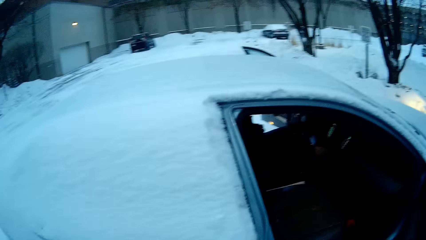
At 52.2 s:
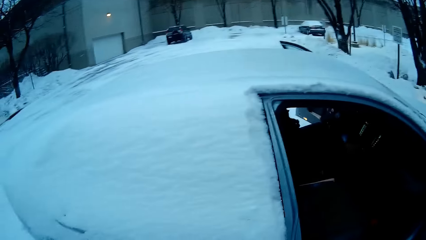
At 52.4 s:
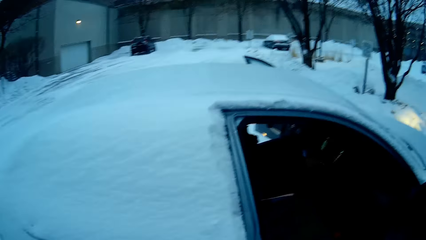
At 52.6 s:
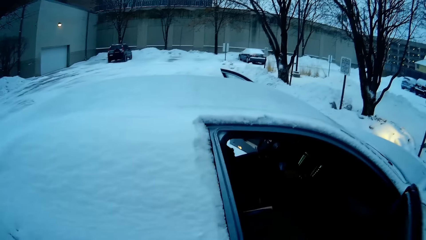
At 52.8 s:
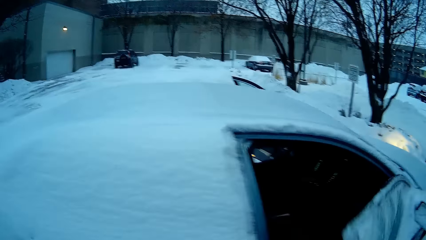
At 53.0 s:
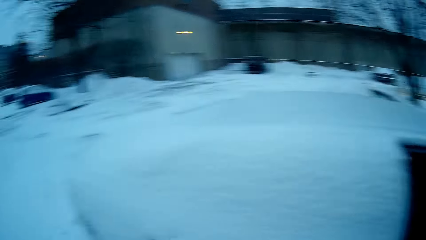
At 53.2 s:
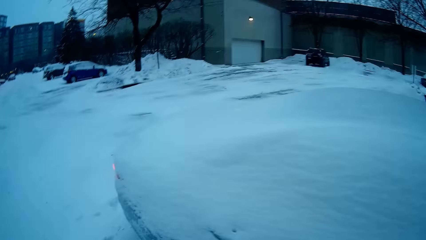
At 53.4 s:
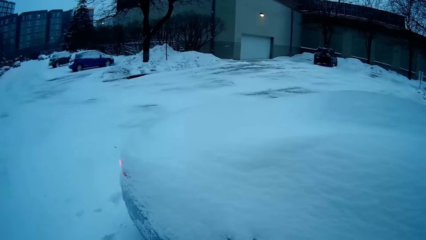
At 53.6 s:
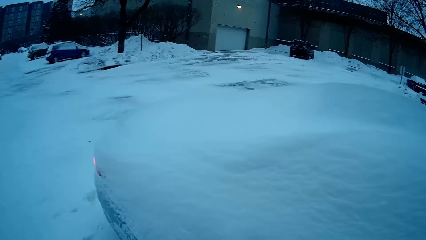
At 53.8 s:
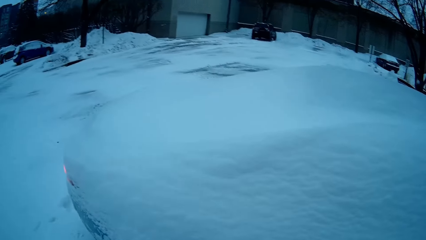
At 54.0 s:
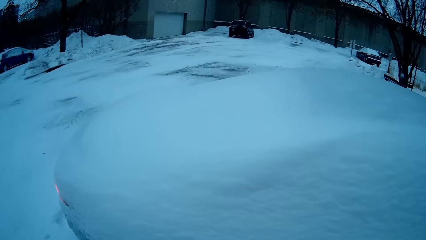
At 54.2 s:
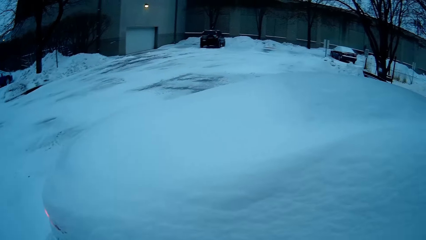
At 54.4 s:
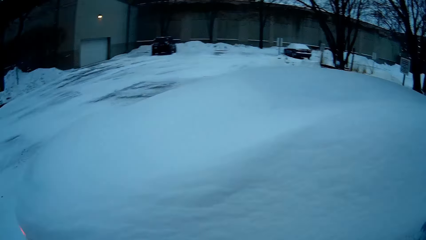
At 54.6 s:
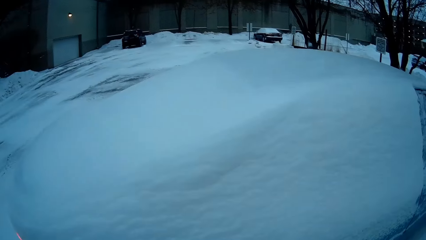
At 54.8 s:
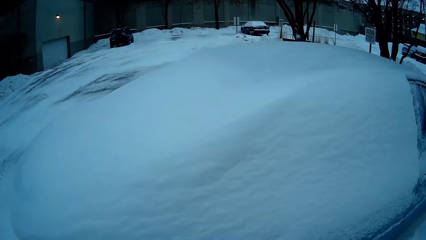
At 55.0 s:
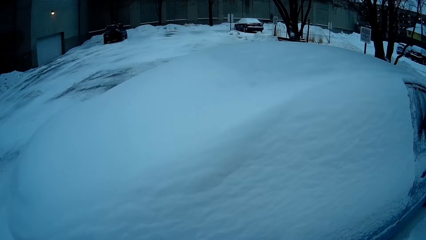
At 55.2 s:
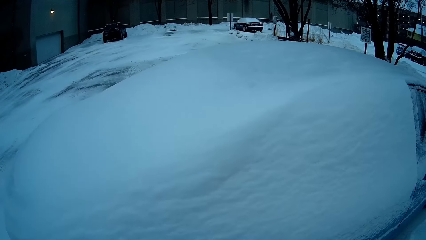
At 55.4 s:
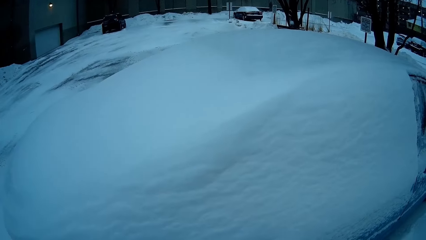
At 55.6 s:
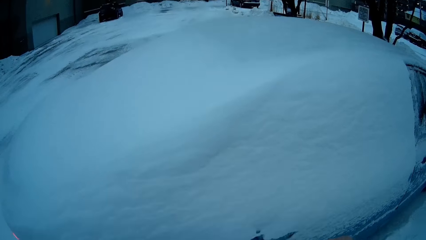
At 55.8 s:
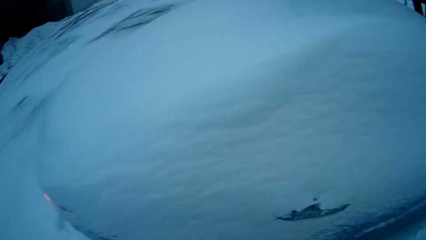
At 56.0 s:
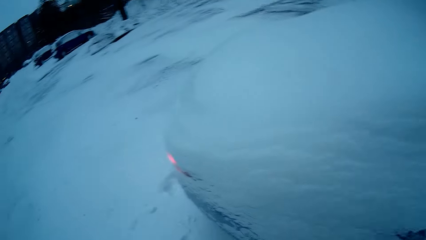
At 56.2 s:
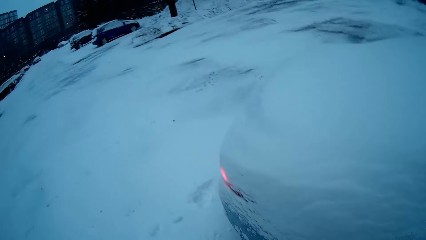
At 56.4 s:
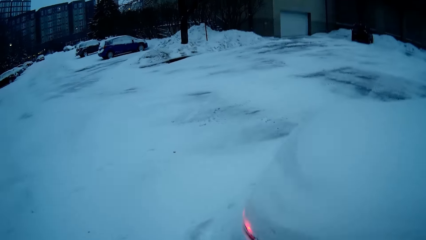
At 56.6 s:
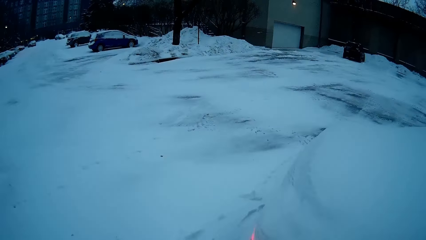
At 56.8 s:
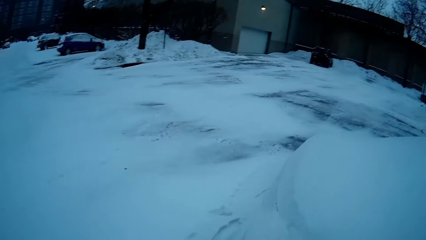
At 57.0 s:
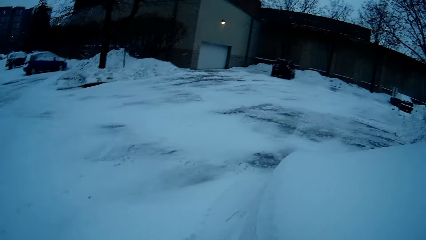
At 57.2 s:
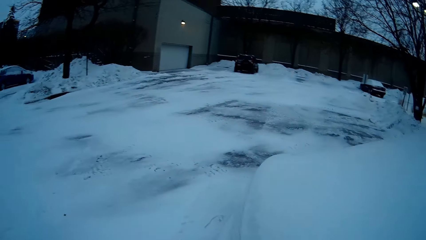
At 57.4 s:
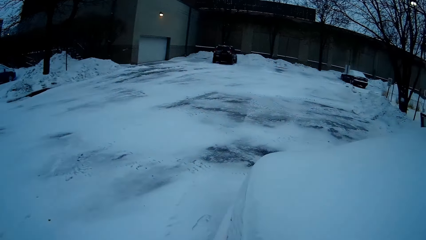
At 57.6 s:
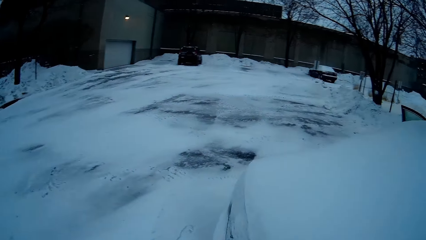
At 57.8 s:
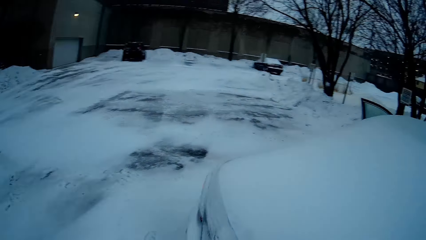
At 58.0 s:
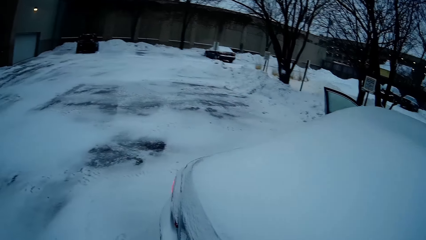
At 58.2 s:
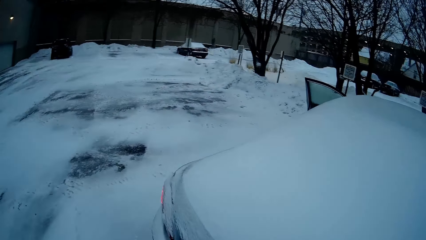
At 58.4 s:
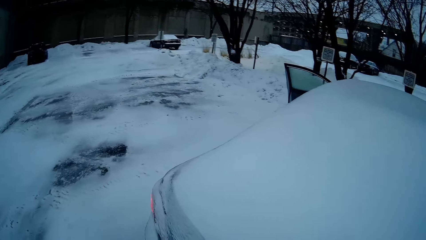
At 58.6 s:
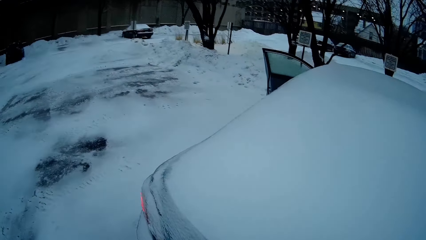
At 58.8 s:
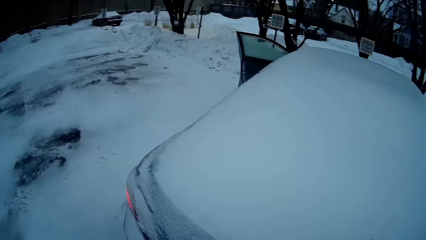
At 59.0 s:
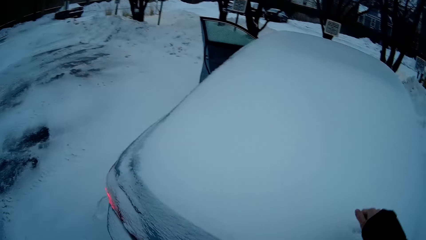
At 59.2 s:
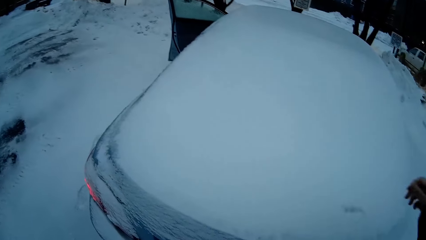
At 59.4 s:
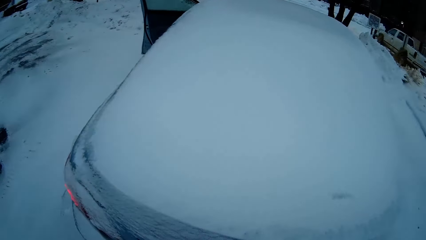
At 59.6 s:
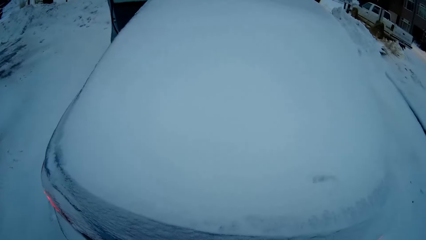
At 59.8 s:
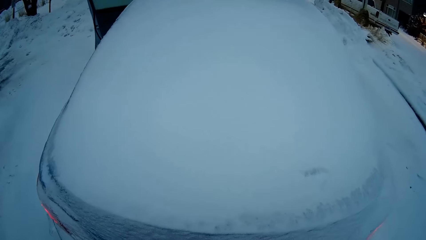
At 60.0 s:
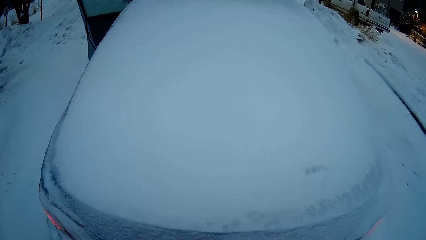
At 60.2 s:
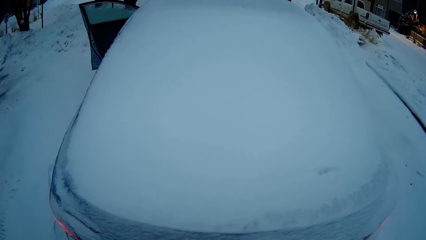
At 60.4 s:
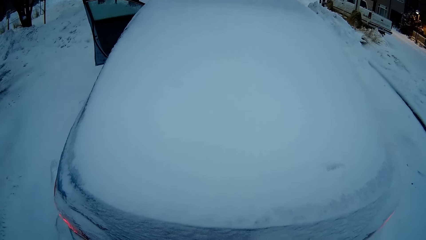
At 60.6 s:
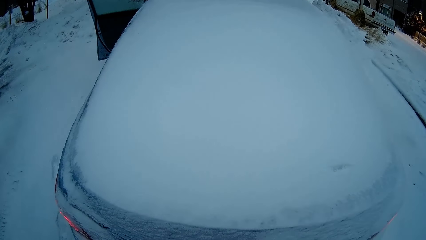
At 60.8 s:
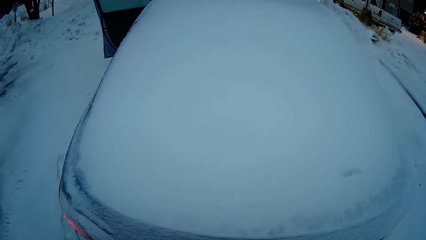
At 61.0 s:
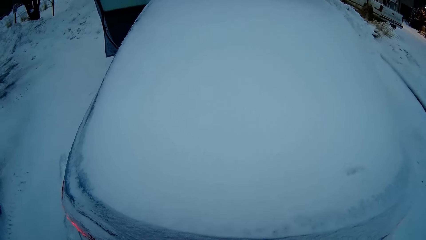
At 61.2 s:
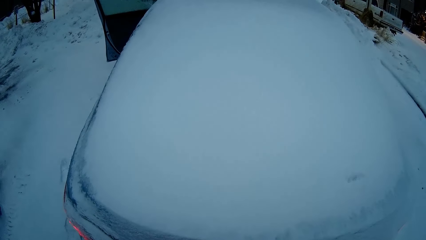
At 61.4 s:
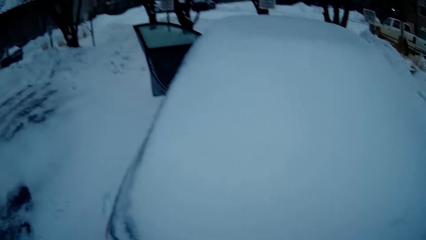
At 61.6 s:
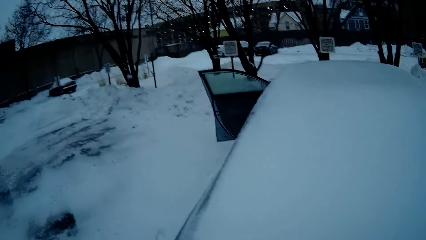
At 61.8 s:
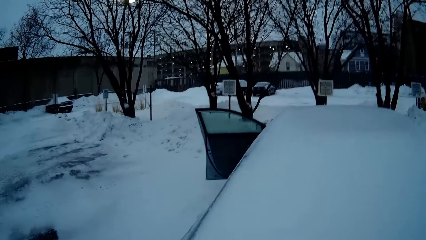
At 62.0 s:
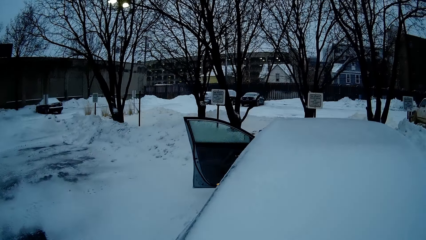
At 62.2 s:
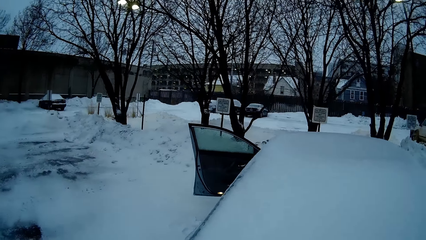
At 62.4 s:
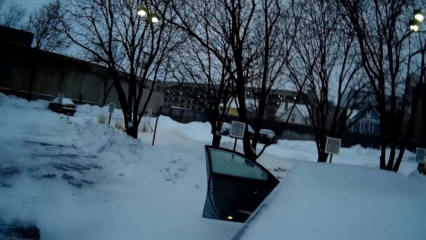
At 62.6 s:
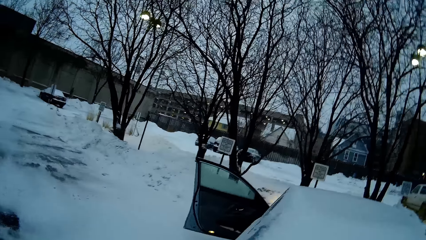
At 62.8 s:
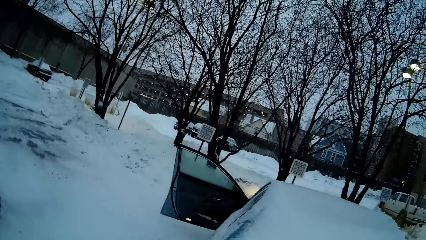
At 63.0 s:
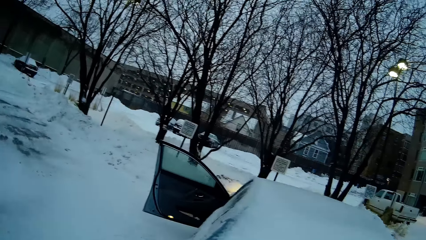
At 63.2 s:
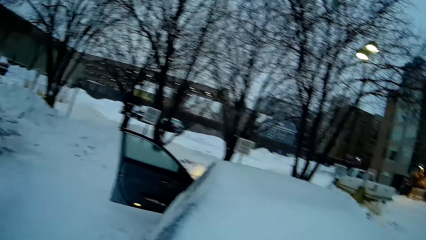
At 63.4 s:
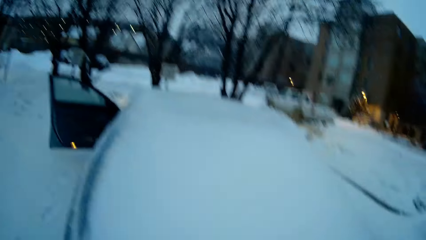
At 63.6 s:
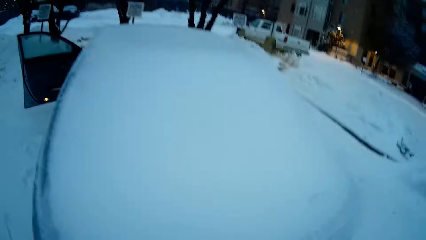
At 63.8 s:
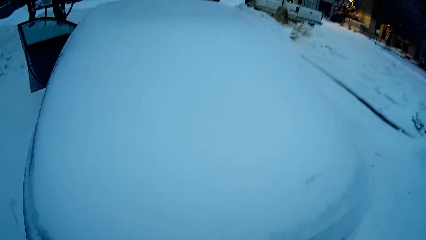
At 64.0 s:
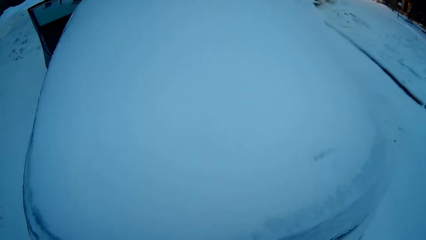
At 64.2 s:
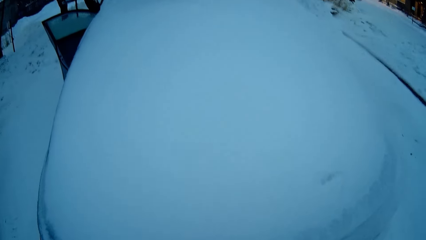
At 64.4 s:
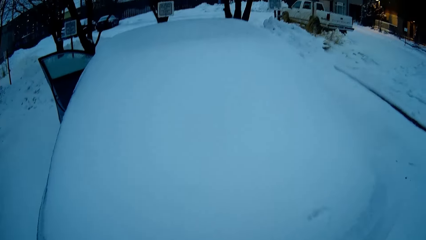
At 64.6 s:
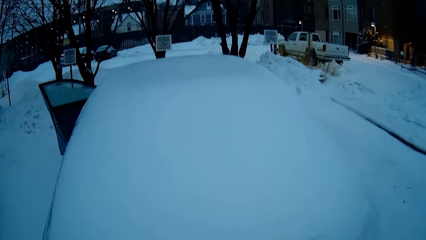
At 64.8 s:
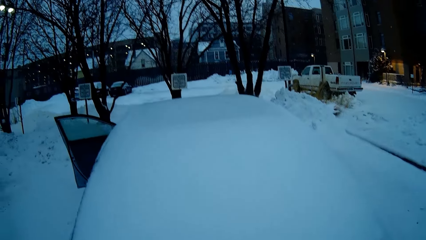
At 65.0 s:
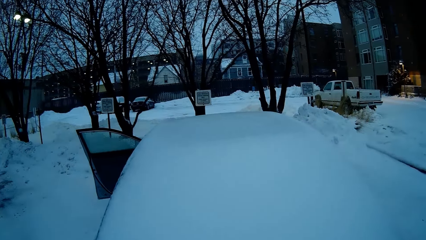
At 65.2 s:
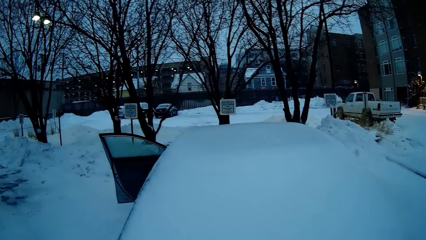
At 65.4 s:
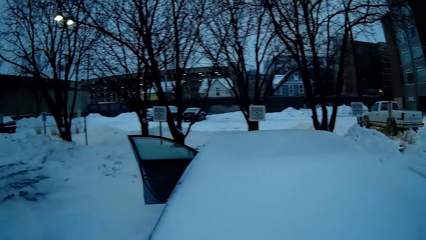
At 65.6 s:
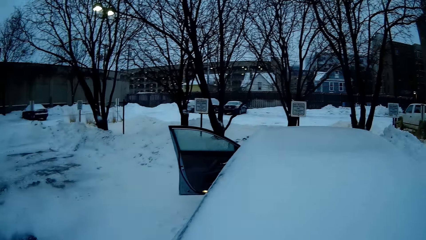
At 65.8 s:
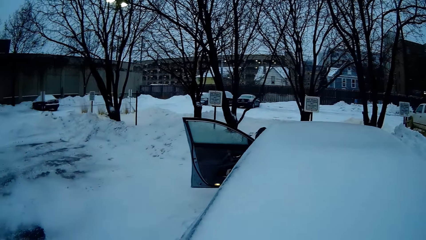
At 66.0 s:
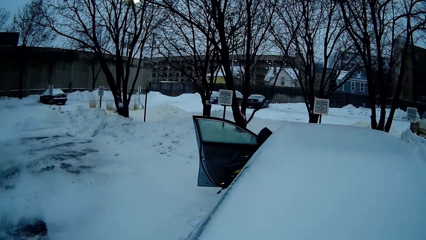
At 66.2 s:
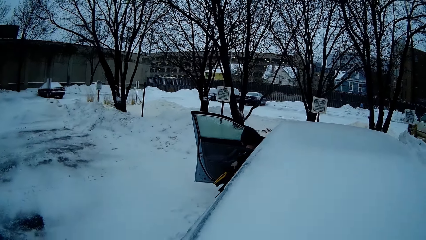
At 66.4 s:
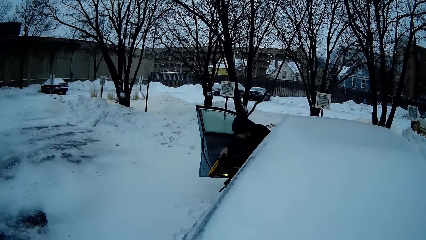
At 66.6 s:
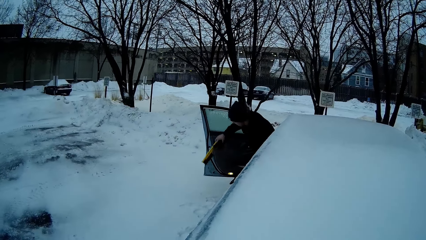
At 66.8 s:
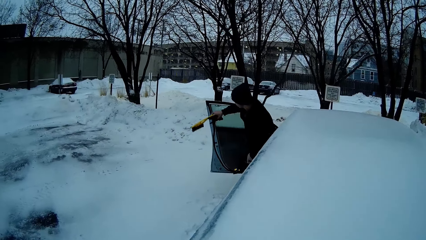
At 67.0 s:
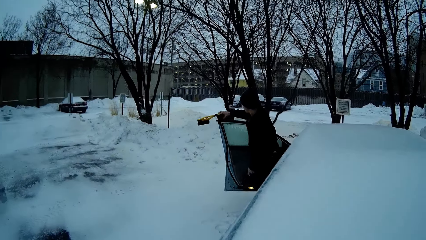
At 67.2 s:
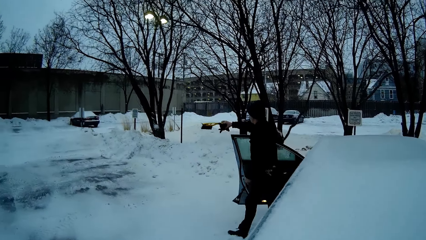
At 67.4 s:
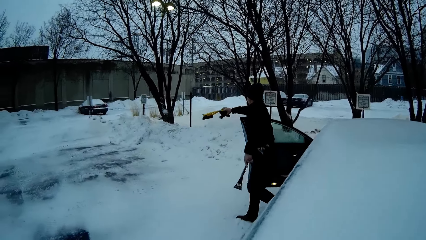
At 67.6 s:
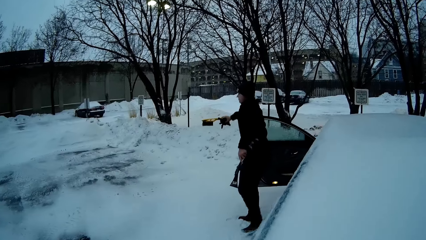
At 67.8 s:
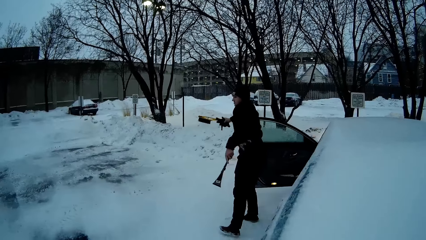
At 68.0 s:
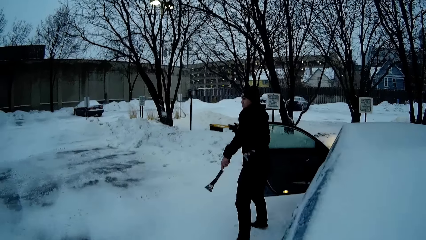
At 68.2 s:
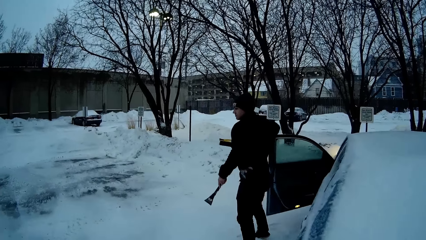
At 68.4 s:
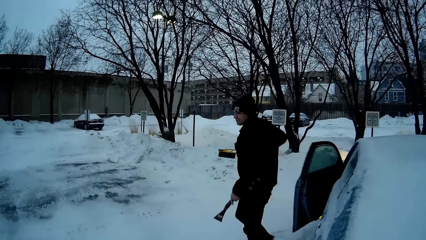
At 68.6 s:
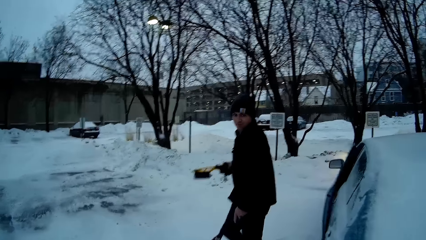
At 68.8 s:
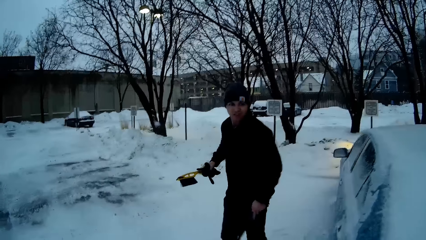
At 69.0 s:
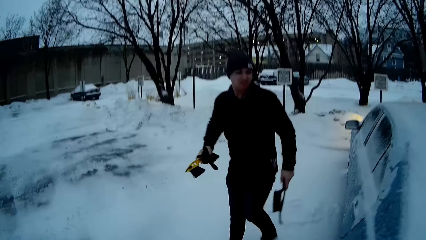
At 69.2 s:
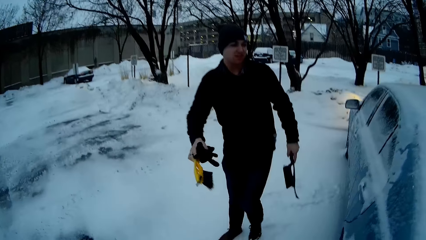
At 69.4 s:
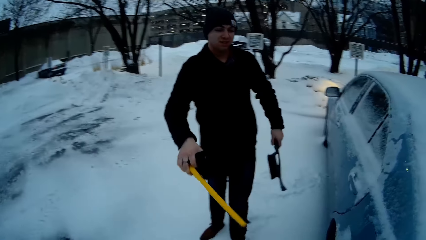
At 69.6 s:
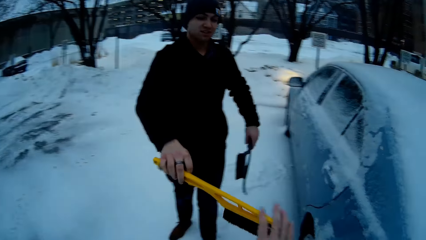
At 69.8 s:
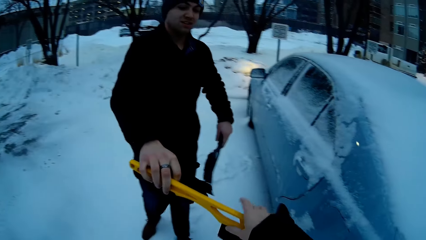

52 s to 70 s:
The person restarts the car. The camera wearer closes the car door. The person shuts the car door. The camera wearer walks on the floor. They look around. The person gets out of the car with a brush on both hands and closes the car door.
